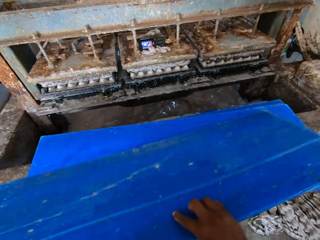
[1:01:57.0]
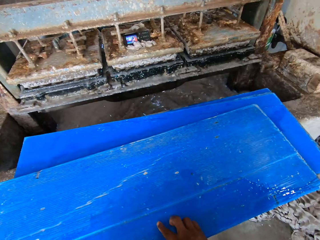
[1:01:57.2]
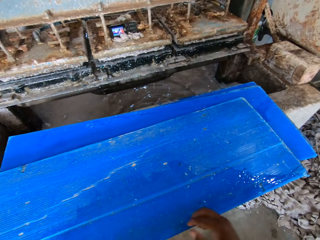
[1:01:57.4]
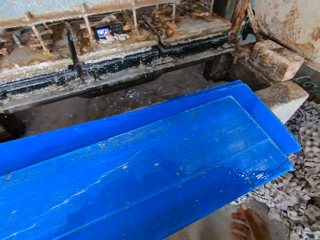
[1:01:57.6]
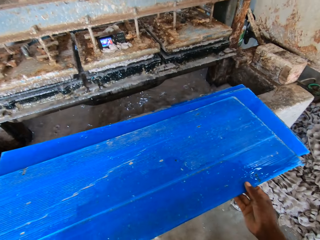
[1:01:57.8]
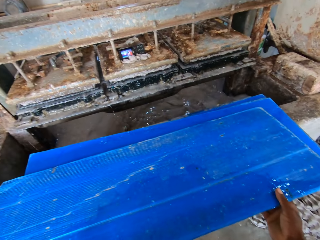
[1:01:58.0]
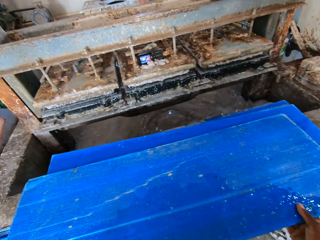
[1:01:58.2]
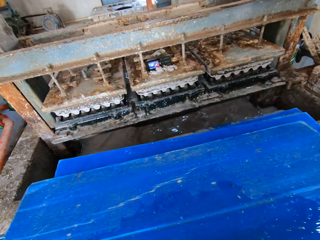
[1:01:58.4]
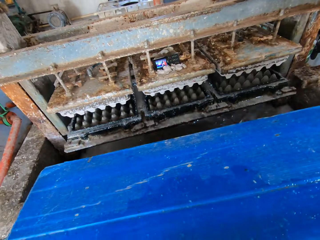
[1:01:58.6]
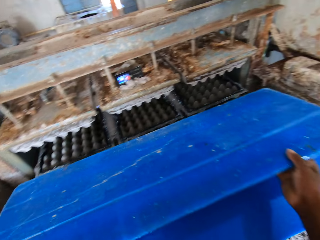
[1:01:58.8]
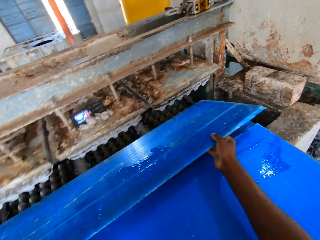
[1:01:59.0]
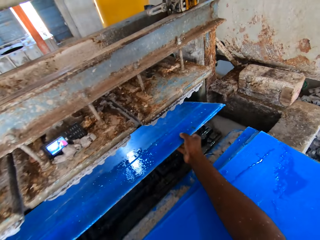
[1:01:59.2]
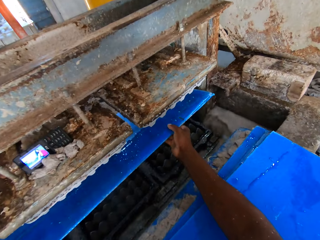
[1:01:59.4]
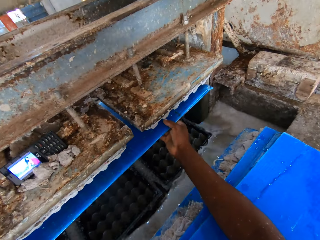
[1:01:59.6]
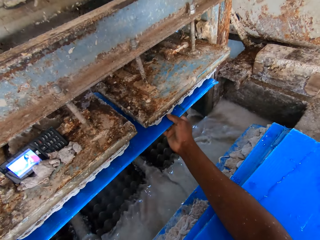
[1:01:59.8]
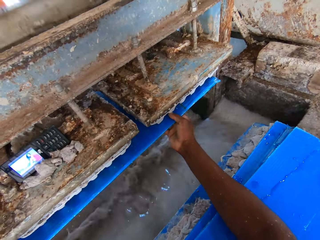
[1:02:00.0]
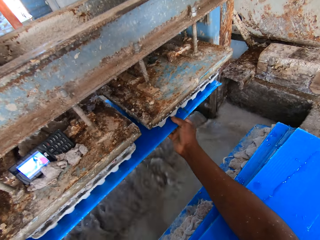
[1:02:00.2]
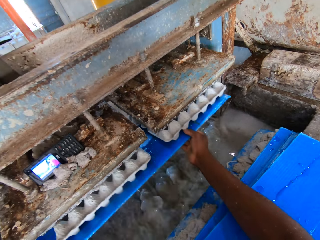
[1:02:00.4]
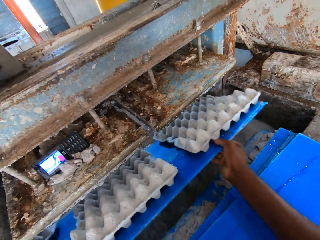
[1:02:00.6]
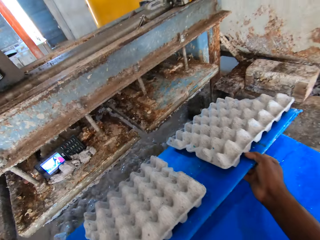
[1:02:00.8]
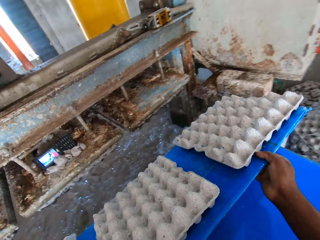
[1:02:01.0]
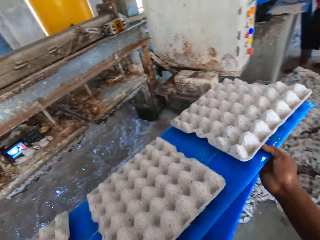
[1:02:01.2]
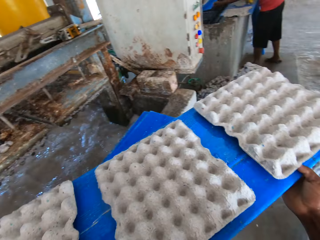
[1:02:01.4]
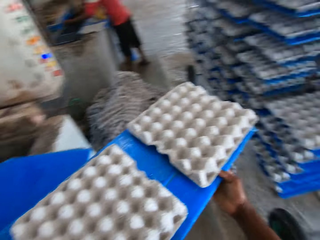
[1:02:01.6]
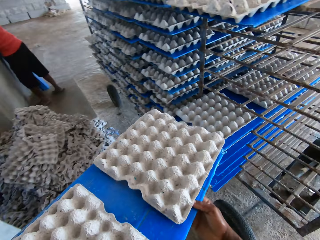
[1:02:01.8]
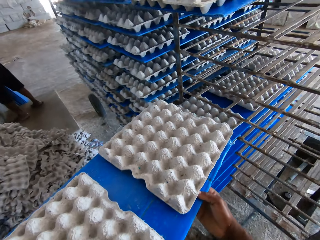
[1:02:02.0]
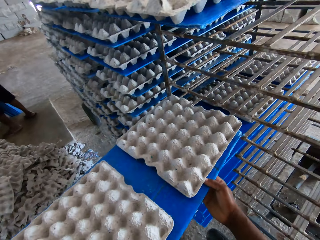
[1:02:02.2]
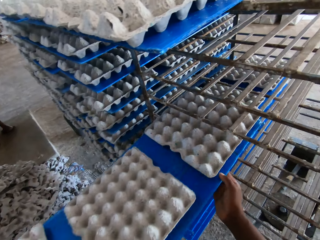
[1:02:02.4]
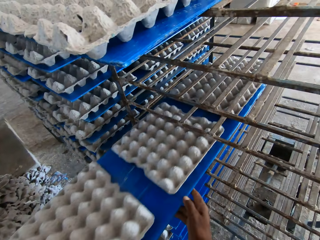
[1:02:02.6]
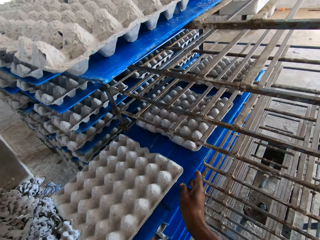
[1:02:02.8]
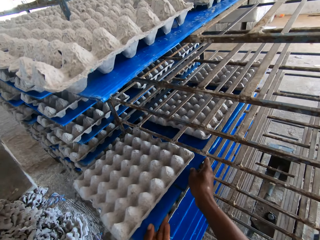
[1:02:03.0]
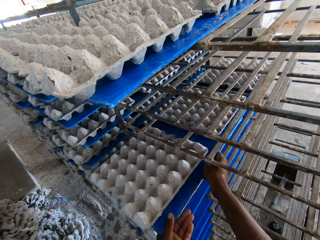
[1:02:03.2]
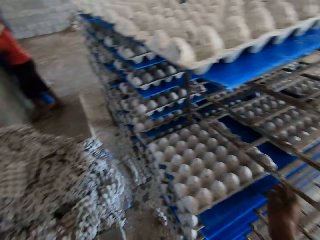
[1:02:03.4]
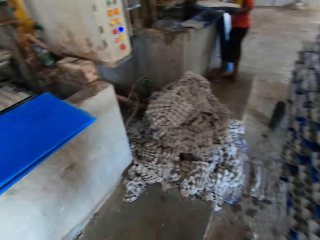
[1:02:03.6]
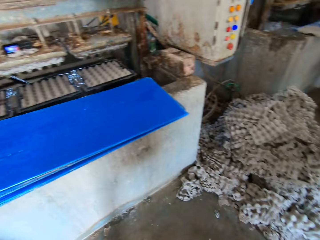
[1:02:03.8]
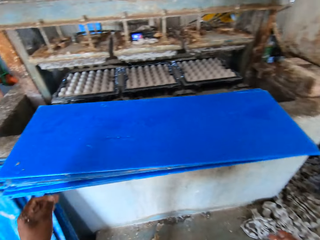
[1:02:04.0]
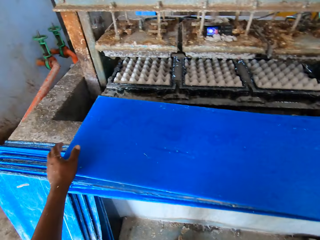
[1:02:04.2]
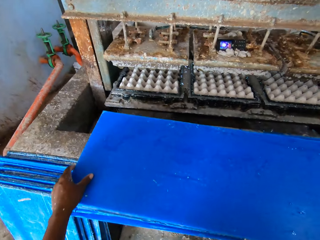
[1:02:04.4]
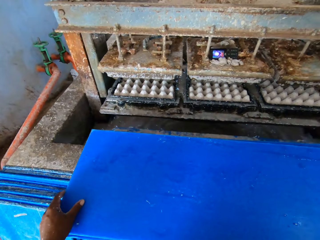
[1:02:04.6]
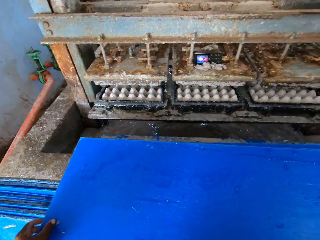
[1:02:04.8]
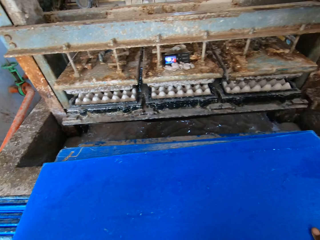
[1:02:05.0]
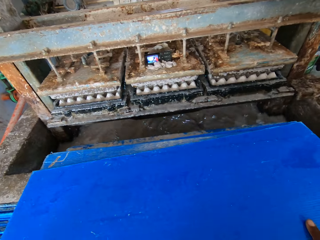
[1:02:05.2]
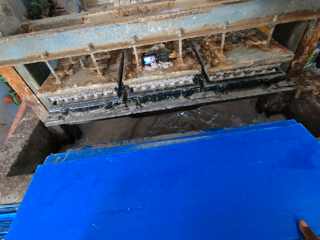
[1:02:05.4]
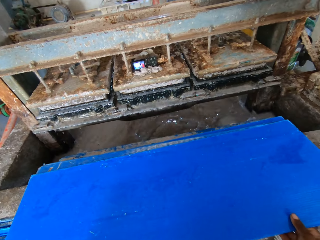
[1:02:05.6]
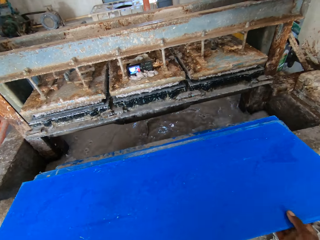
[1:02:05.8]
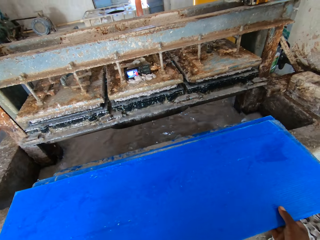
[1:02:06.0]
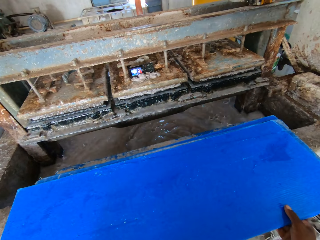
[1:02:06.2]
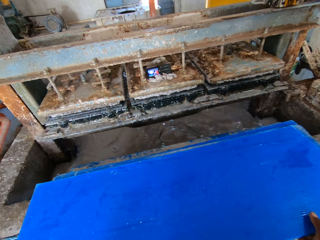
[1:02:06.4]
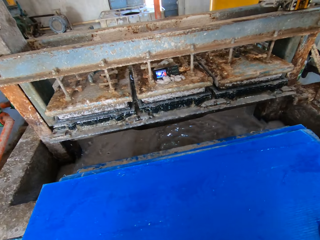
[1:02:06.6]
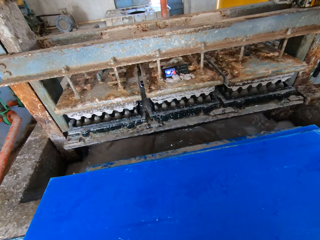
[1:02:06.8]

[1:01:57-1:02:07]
The camera wearer holds the tray with his right hand and places the tray on the pavement with his right hand. He holds the tray on the pavement with both hands. He picks the tray from the pavement with both hands. He collects egg trays. He places the tray under the crate molder with both hands. He brings out some crates from the crate molder with the tray in both hands. A man holds a tray under the crate molder with both hands. The camera wearer places the tray of crates in the crate rack with both hands. The man holds a tray of crates with both hands. The camera wearer holds a tray on the pavement with his left hand. He holds the tray on the pavement with both hands. He picks the tray from the pavement with both hands.

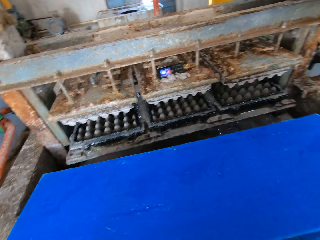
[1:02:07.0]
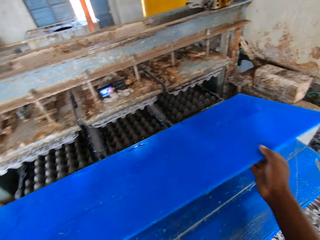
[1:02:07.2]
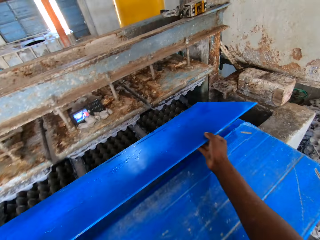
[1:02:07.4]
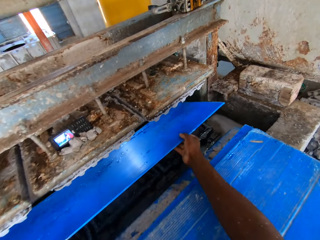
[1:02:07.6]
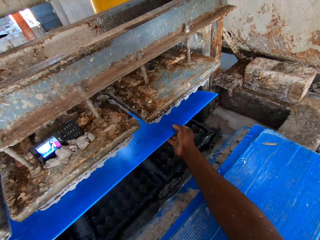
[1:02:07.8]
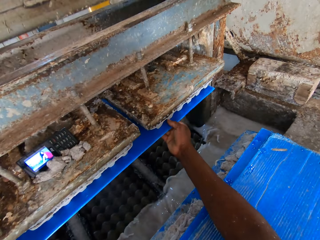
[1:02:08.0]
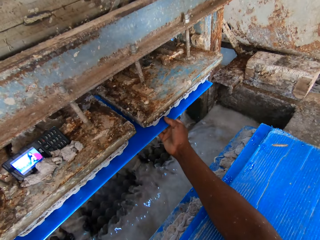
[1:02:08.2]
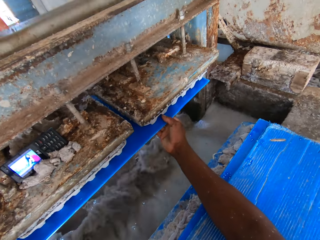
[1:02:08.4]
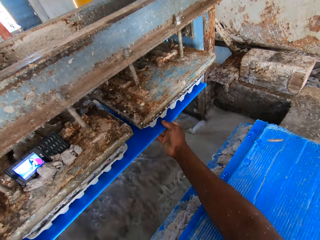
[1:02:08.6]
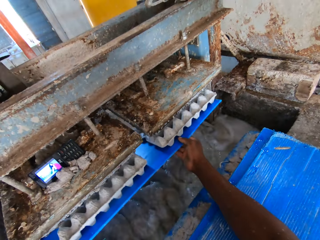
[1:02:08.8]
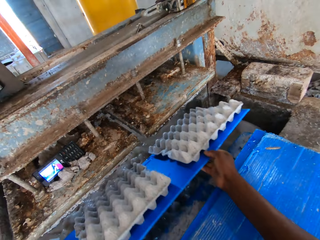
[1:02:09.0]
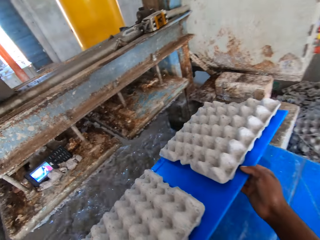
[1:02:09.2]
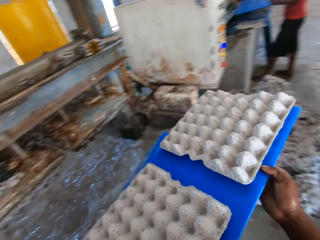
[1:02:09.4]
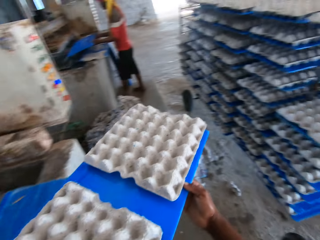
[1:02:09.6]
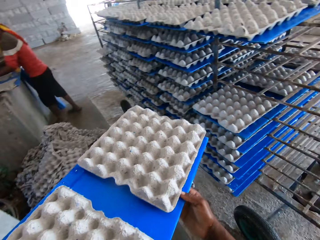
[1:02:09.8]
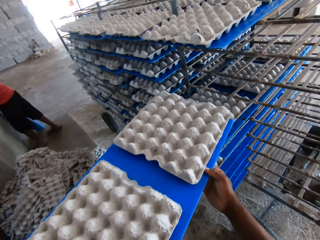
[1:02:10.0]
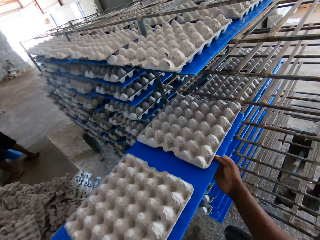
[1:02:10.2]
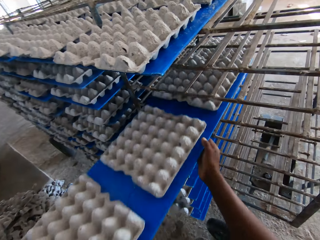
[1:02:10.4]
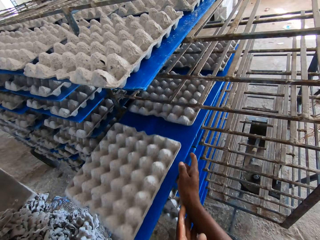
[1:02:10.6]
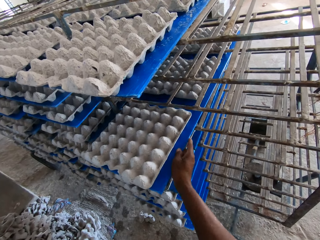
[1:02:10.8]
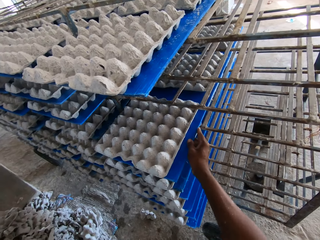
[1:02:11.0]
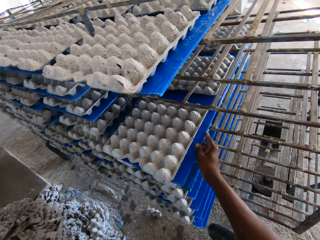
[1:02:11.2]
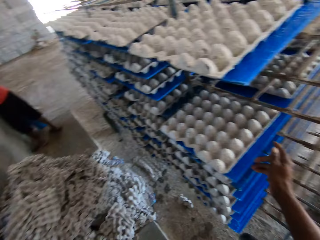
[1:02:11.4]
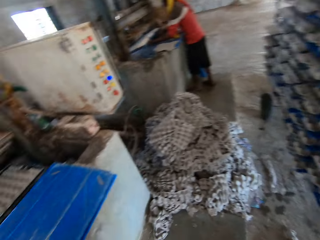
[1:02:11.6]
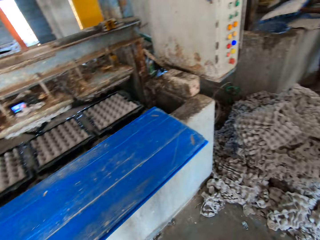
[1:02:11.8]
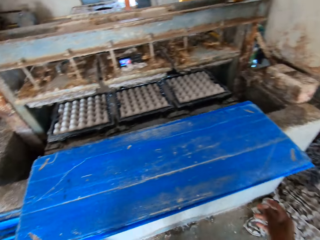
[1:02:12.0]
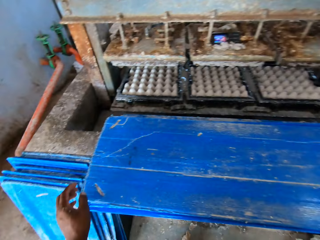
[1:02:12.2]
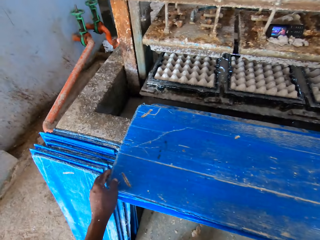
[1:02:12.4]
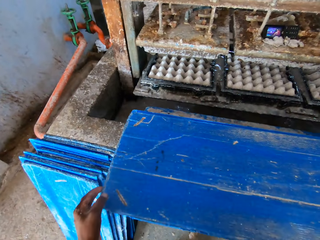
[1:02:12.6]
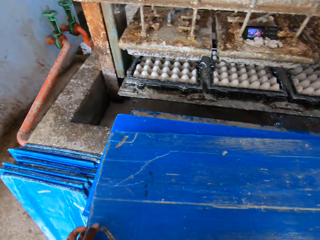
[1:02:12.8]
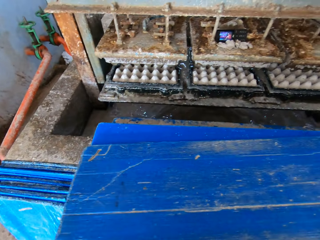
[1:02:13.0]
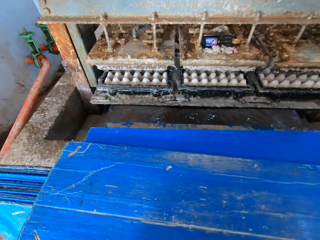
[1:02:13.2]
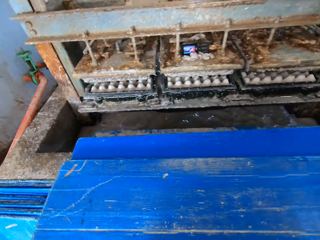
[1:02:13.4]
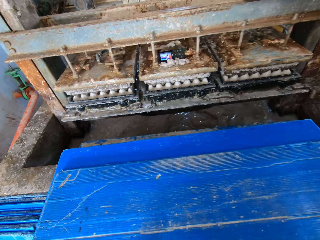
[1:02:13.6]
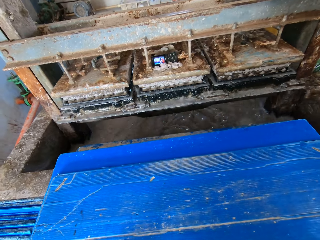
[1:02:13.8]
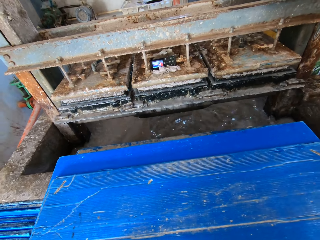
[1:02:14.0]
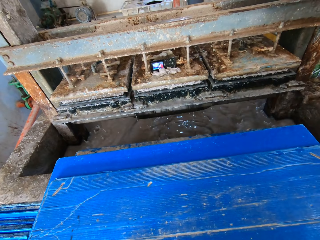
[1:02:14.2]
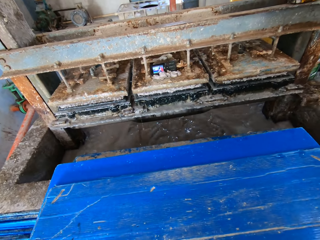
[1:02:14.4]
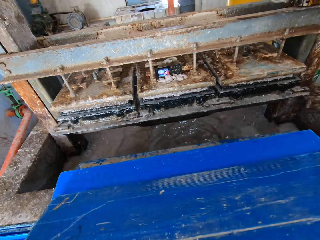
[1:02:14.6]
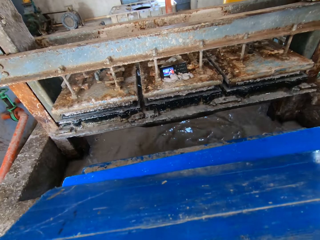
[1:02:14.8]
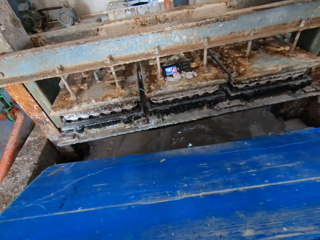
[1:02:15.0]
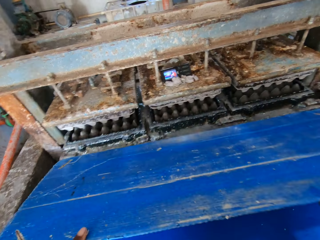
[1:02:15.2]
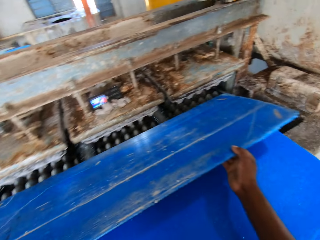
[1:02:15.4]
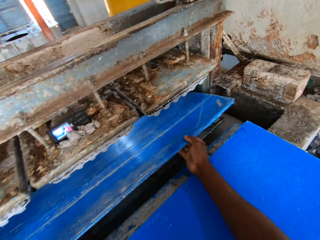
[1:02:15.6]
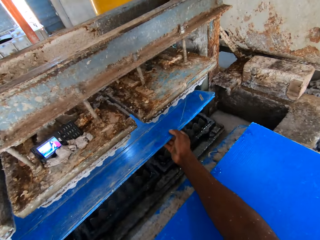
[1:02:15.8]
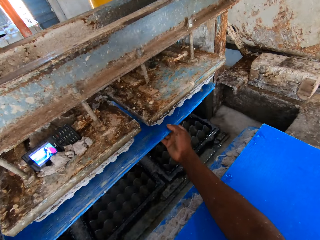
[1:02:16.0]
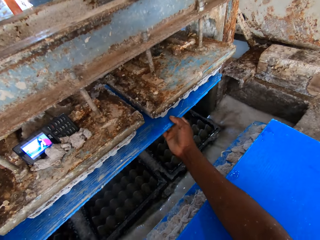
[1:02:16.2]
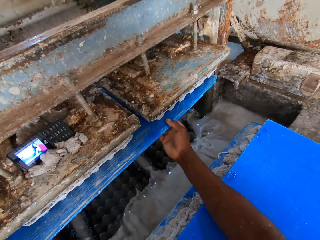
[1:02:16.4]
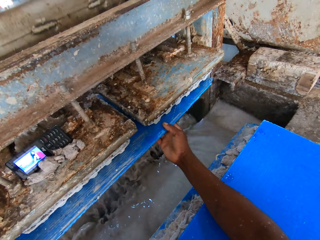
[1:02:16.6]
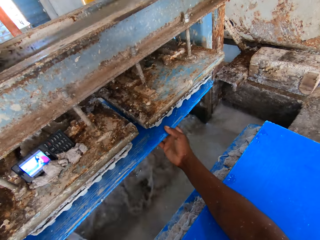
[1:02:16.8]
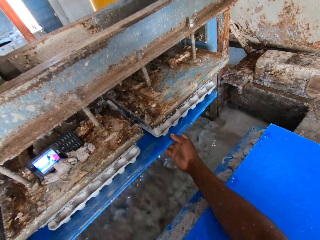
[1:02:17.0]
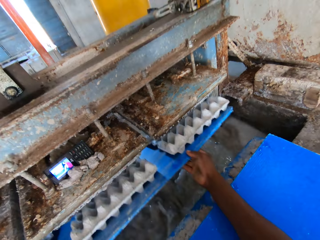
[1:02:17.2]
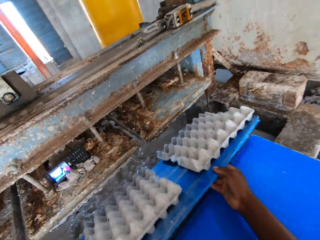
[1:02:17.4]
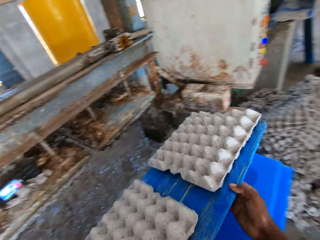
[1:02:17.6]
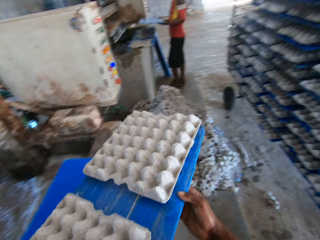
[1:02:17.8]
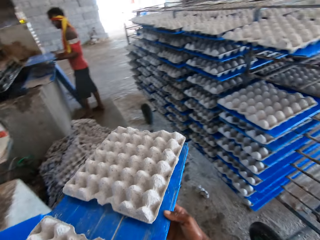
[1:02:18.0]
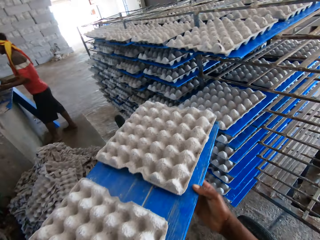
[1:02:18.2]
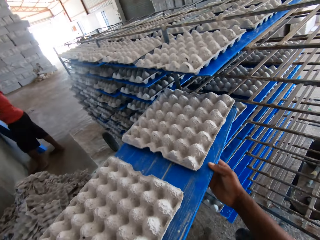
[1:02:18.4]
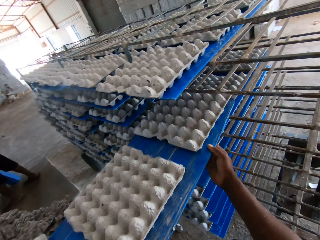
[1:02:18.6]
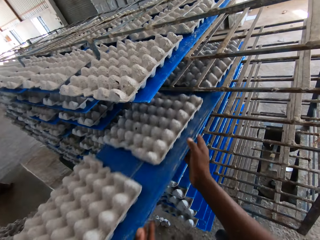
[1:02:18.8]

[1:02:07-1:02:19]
The camera wearer places the tray under the crate molder with both hands. He collects egg trays. He brings out some crates from the crate molder with the tray in both hands. A man holds a tray with both hands. The camera wearer places the tray of crates in the crate rack with both hands. He holds the tray of crates in the crate rack with his right hand and pushes the tray of crates in the crate rack with his right hand. The man holds the tray of crates with both hands. The camera wearer holds a tray on the pavement with both hands. He picks the tray from the pavement with both hands. He places the tray under the crate molder with both hands. He collects the egg trays. He brings out some crates from the crate molder with the tray in both hands. The man holds a tray with both hands. The camera wearer places the tray of crates in the crate rack with both hands.
